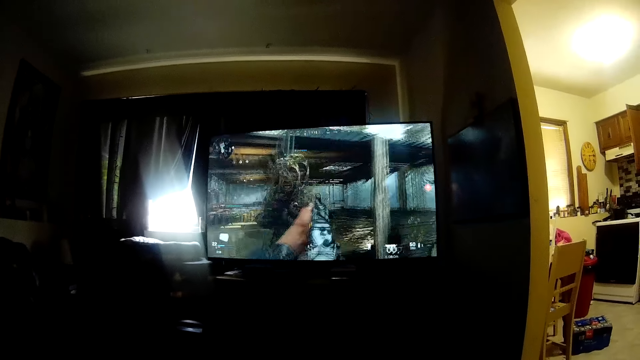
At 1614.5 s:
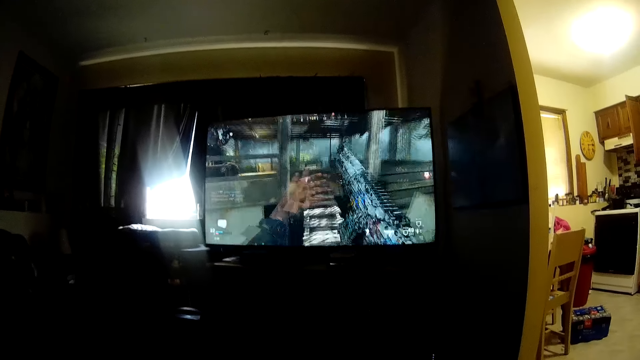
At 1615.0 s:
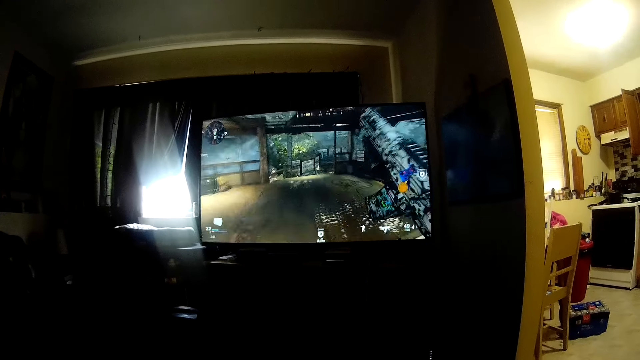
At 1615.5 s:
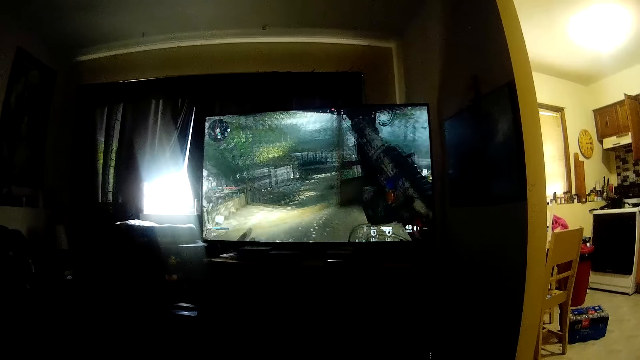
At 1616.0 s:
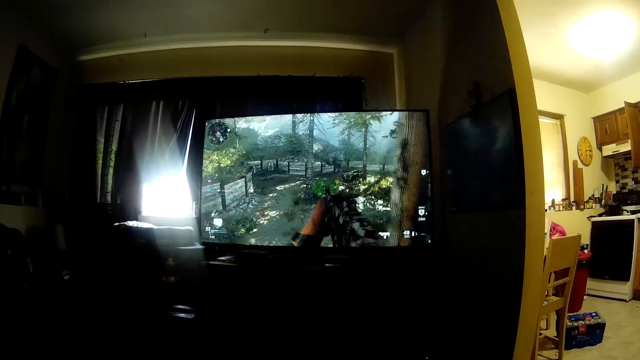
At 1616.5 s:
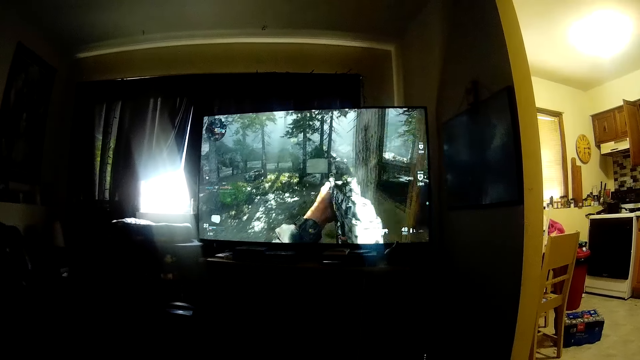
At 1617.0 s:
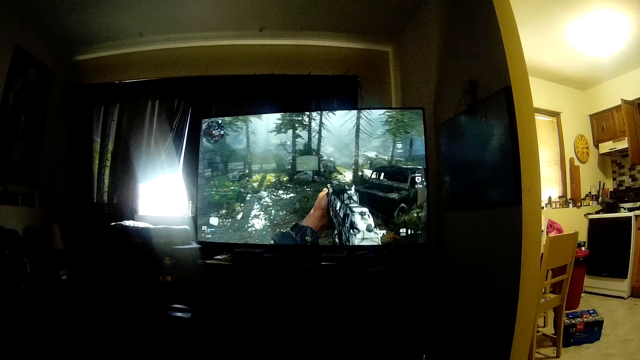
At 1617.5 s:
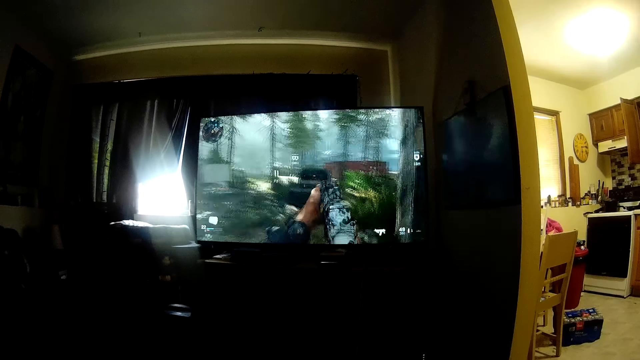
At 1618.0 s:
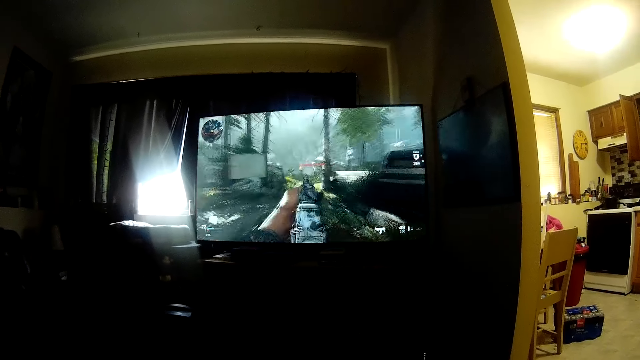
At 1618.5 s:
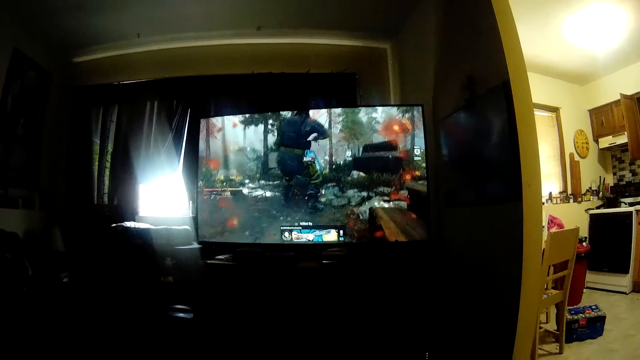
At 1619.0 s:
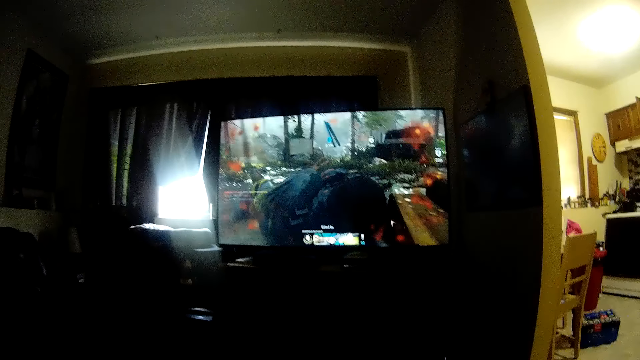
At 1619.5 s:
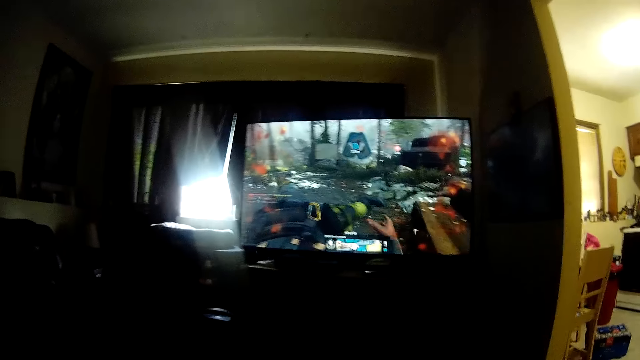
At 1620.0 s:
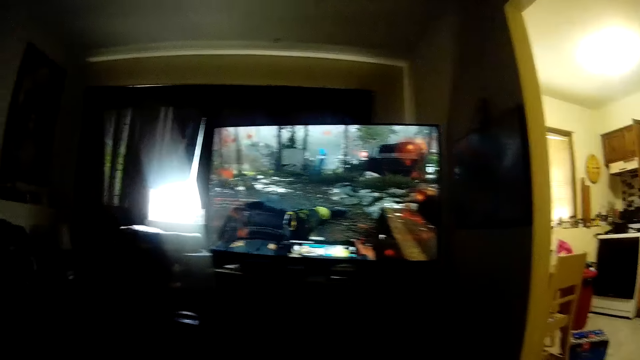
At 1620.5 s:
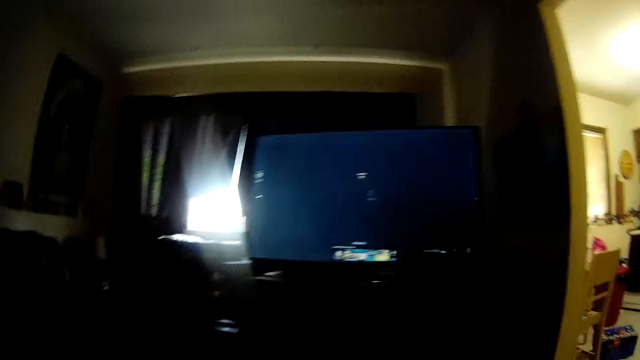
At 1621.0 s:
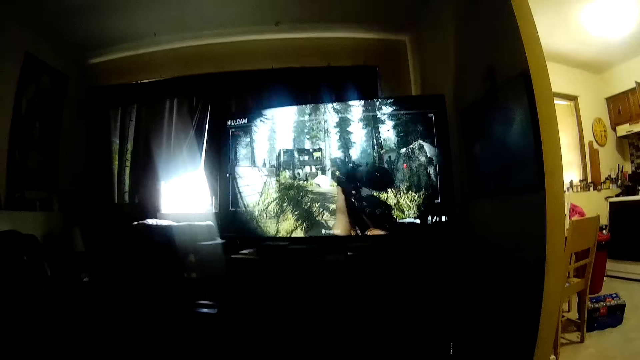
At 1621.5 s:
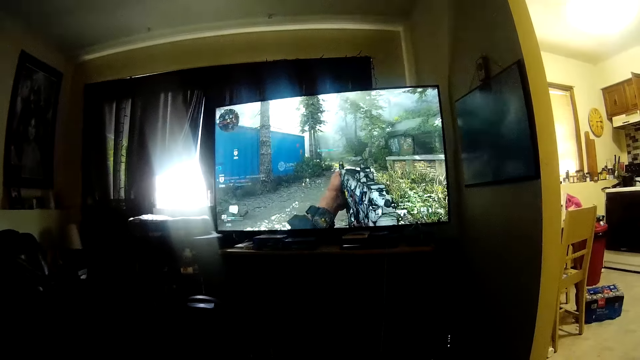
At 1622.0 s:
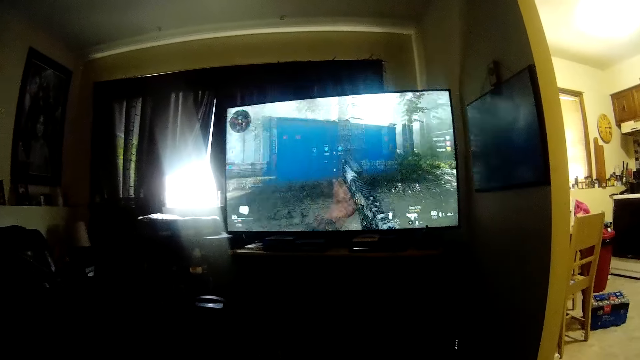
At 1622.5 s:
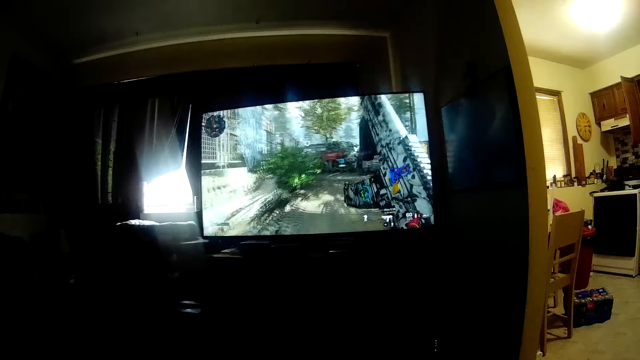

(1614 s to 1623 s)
The camera wearer plays a video game.

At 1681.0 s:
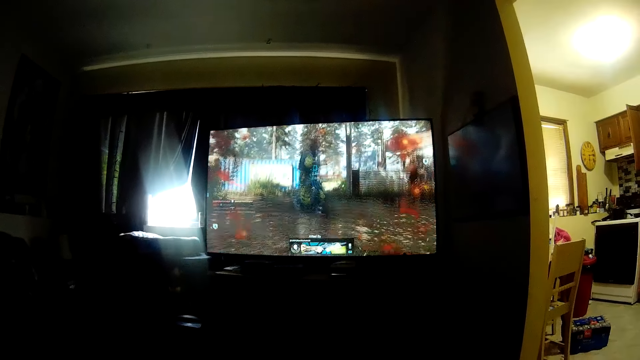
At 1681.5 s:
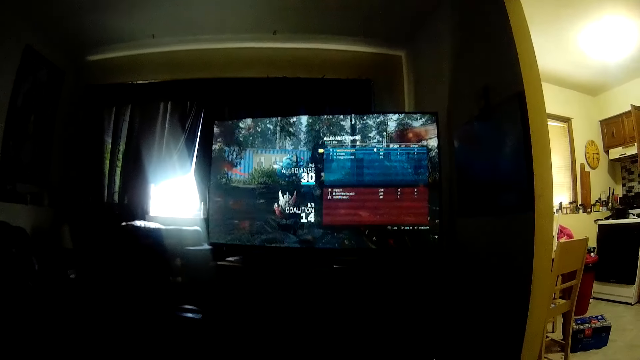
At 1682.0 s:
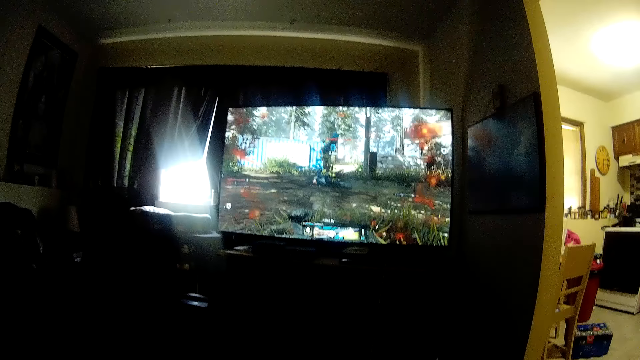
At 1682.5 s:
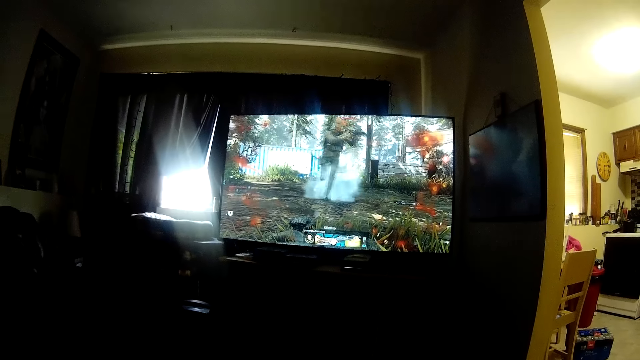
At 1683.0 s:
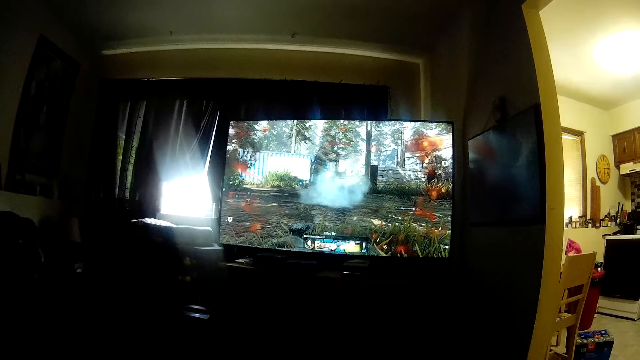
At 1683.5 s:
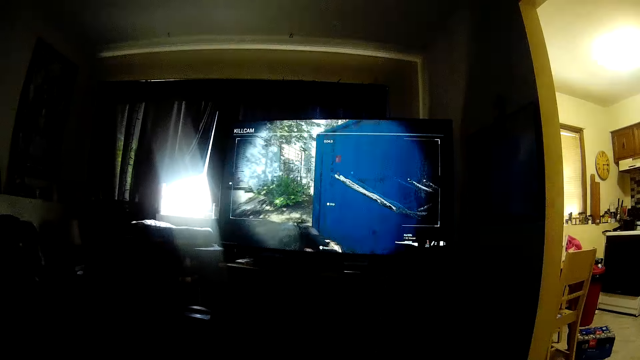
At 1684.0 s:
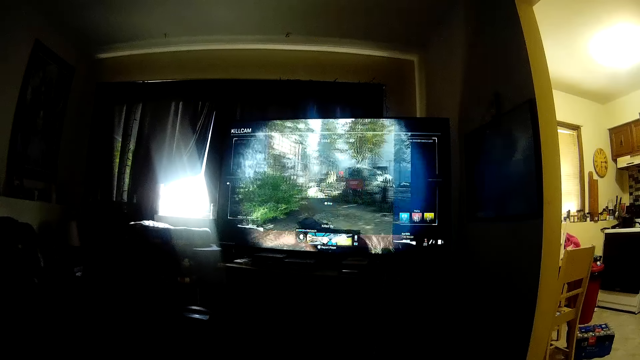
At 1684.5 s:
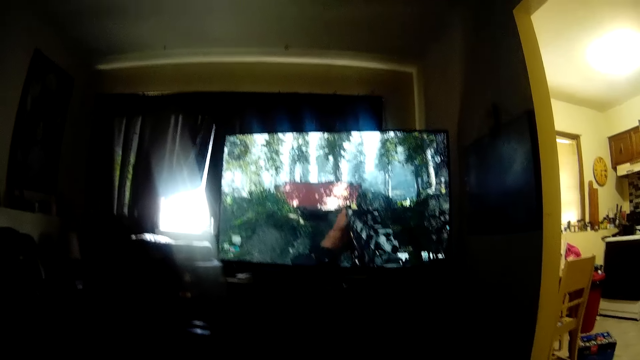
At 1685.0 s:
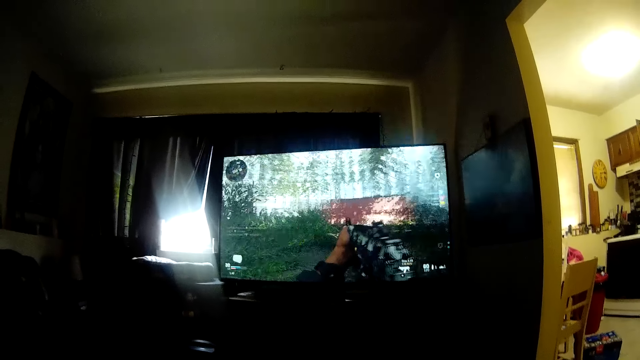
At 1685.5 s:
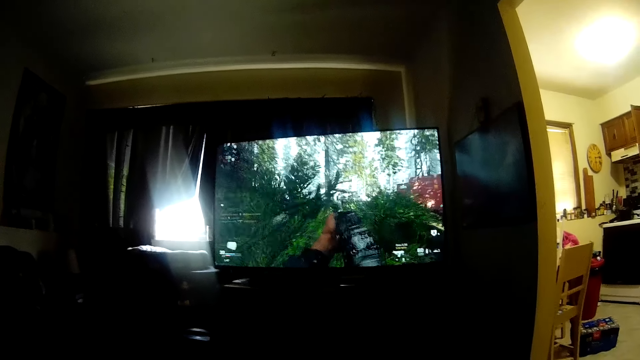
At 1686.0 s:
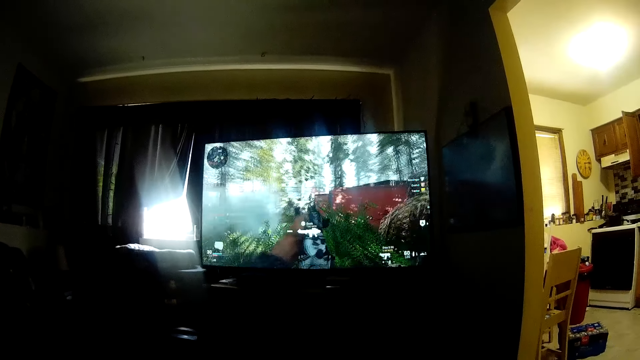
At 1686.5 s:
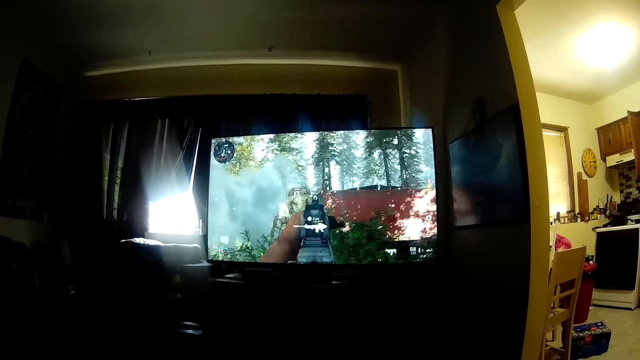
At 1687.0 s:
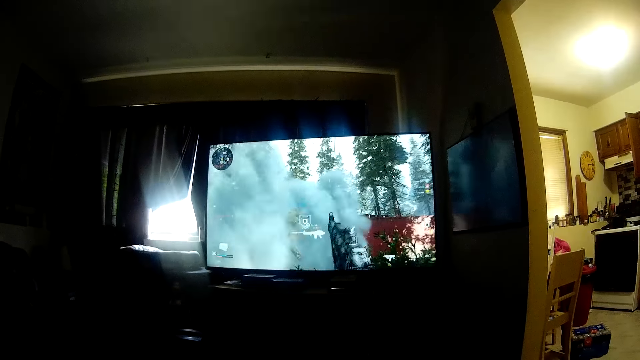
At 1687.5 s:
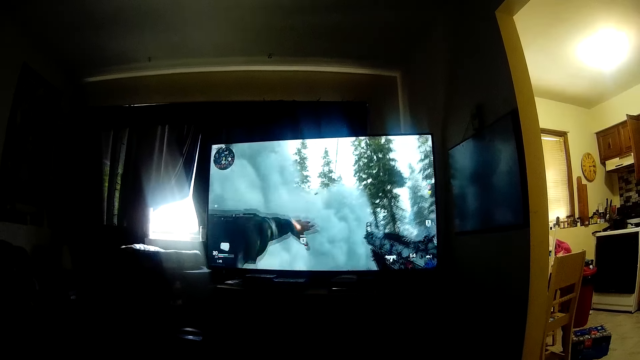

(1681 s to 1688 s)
The camera wearer talks.

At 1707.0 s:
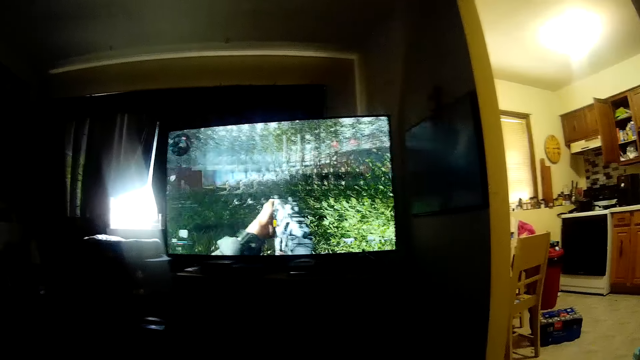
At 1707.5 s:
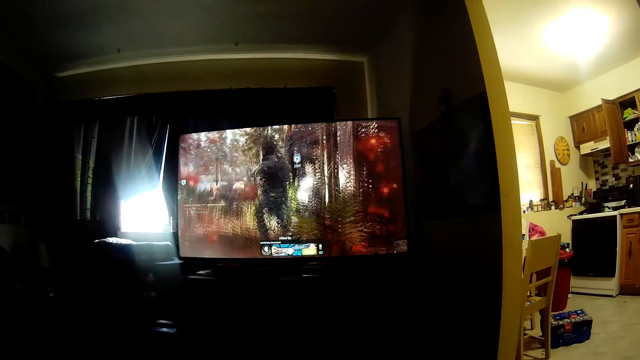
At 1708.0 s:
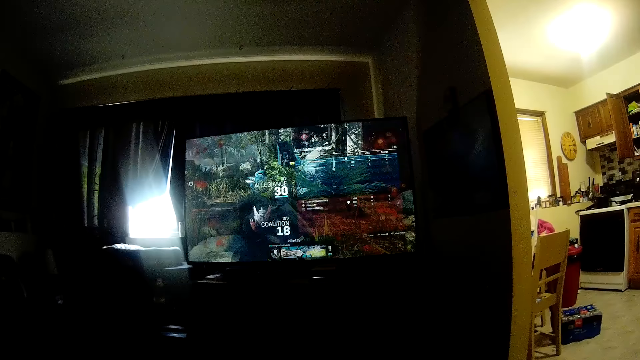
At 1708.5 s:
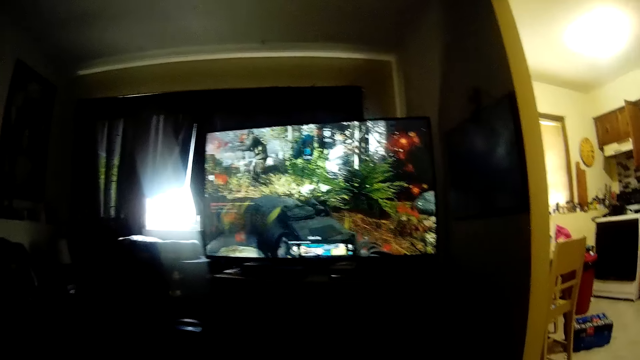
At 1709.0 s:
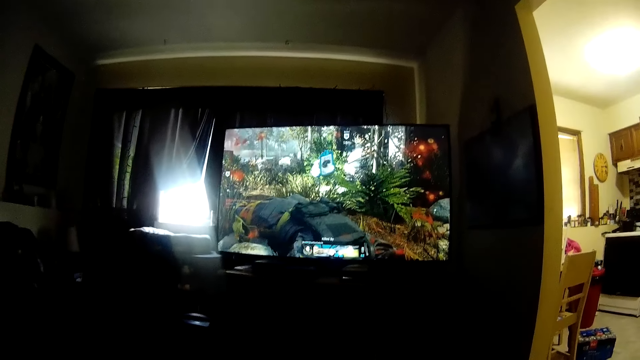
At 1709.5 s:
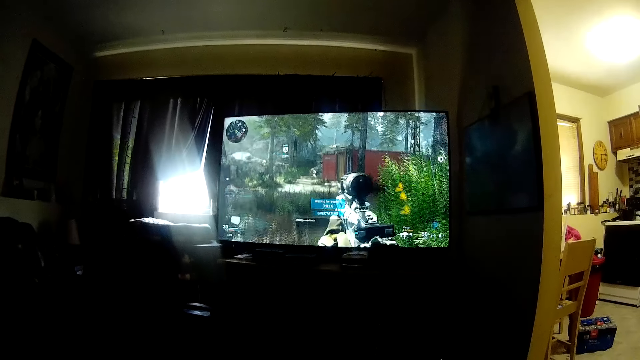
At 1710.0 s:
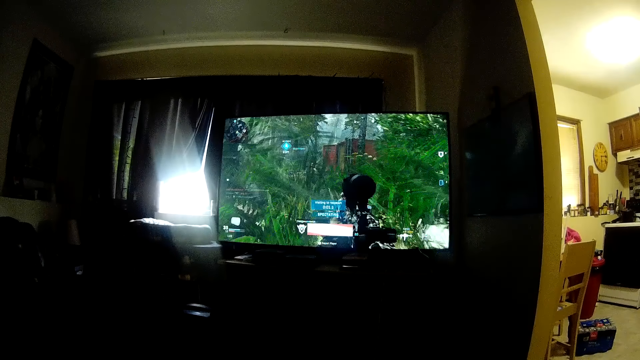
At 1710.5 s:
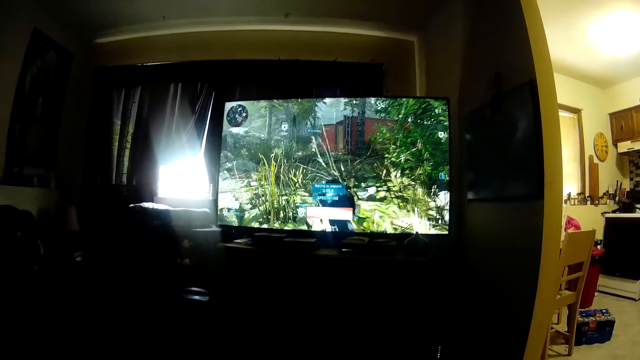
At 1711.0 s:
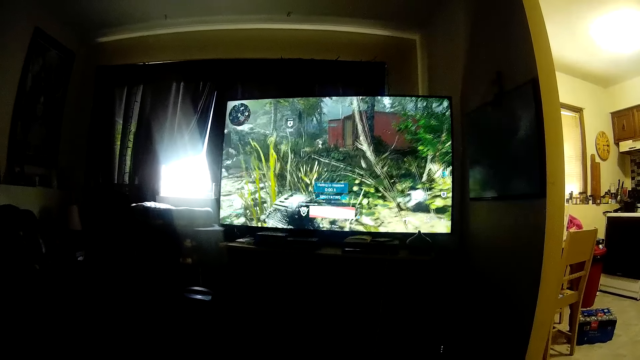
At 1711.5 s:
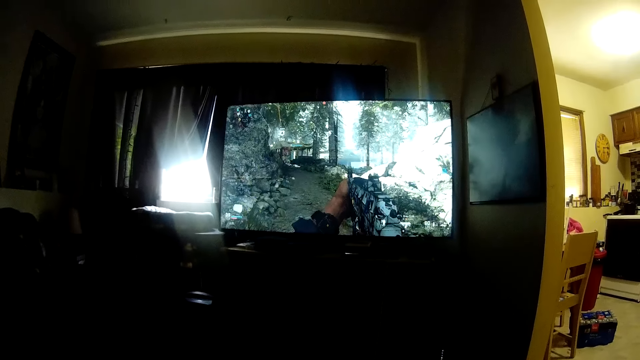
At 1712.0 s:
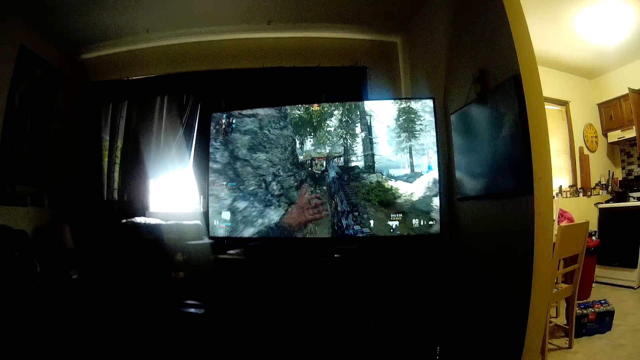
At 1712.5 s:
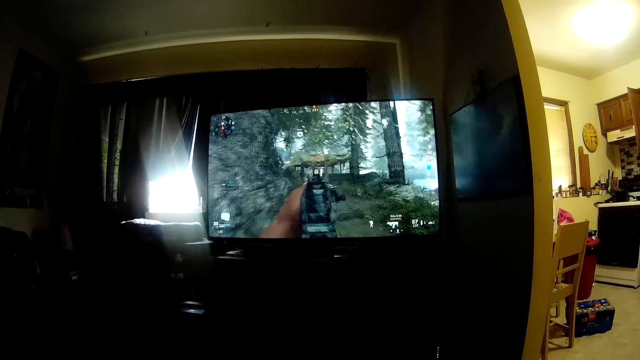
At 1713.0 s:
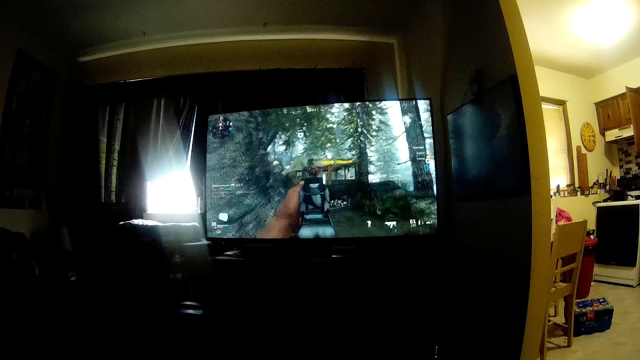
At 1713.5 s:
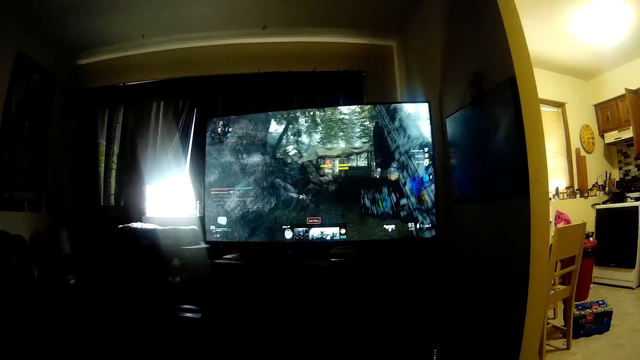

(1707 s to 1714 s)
The camera wearer talks.
